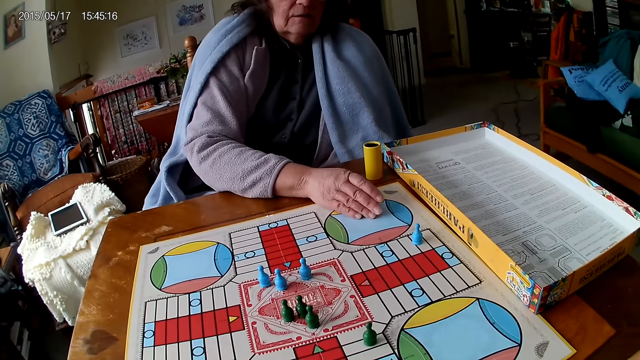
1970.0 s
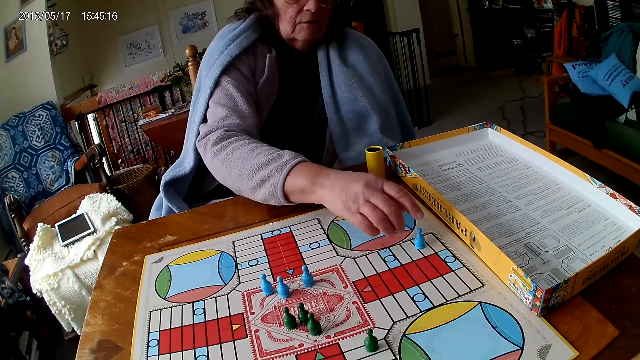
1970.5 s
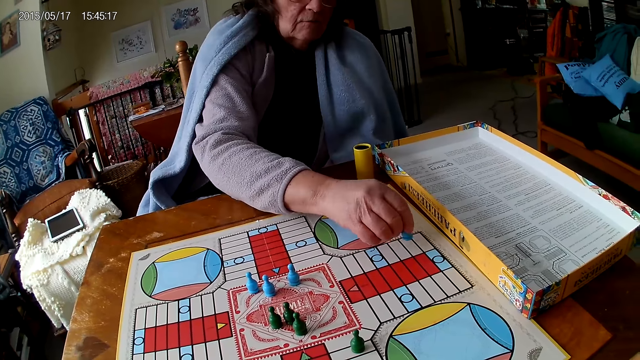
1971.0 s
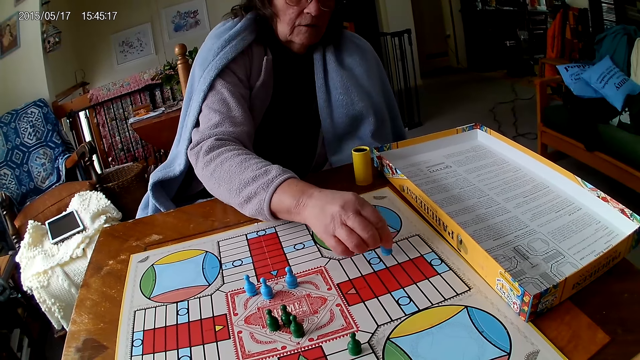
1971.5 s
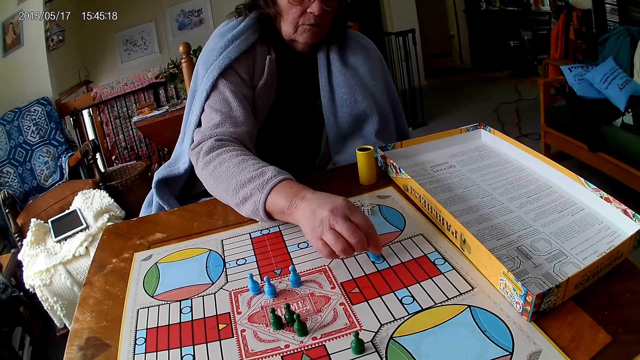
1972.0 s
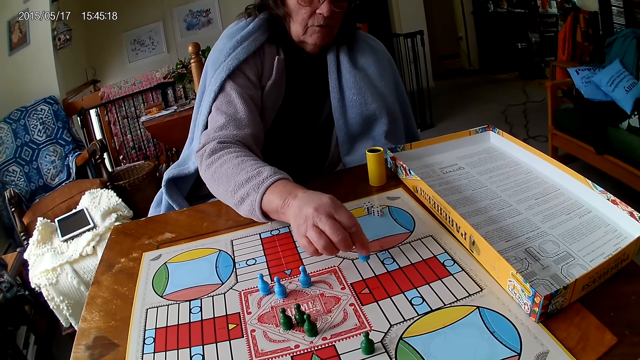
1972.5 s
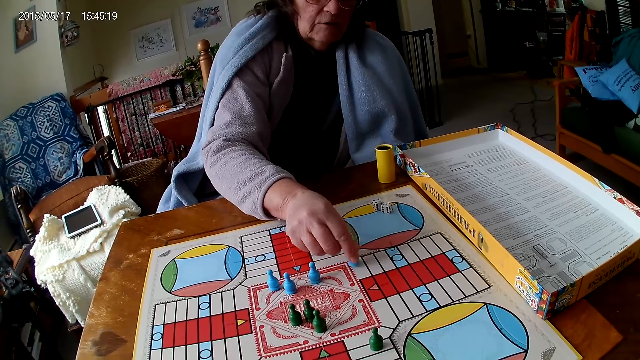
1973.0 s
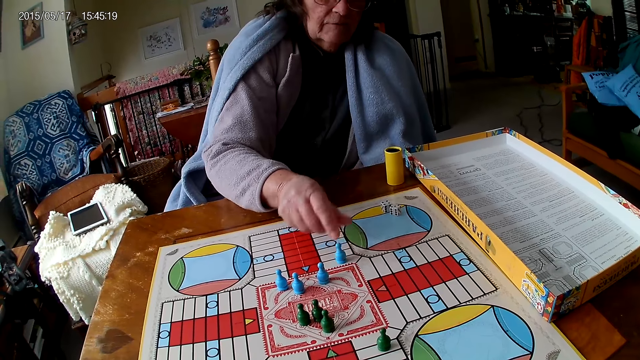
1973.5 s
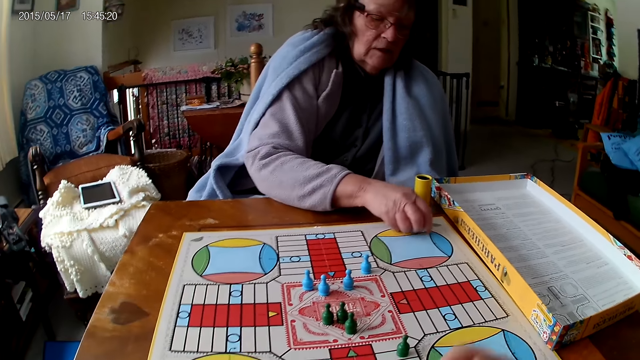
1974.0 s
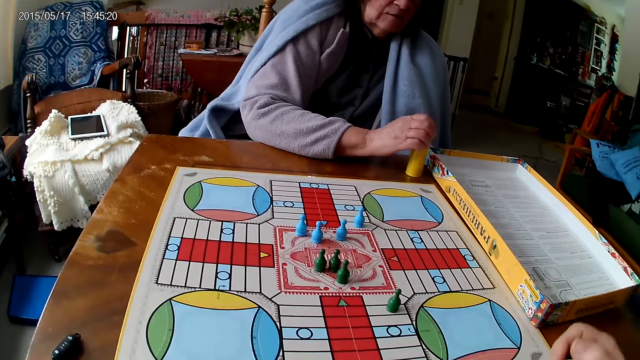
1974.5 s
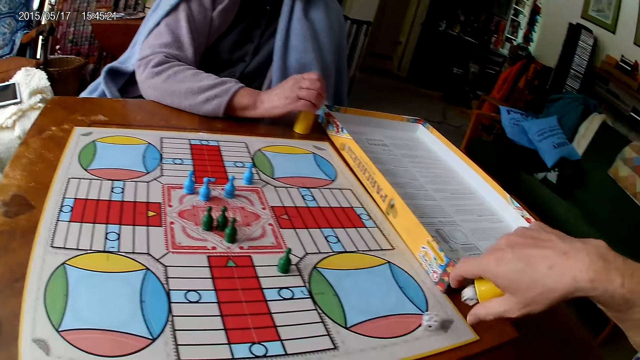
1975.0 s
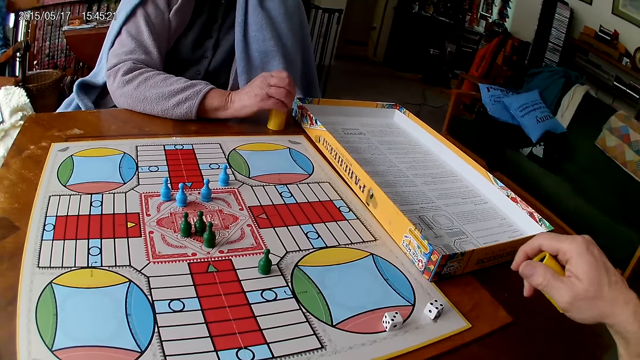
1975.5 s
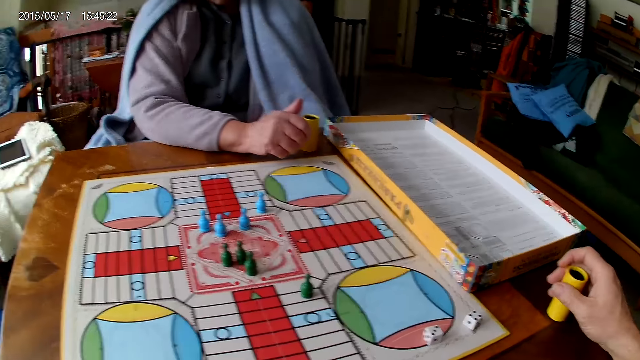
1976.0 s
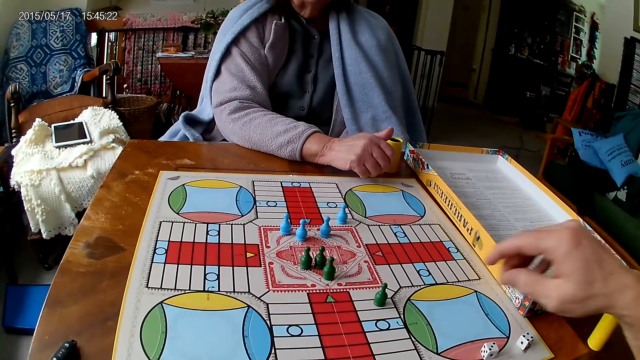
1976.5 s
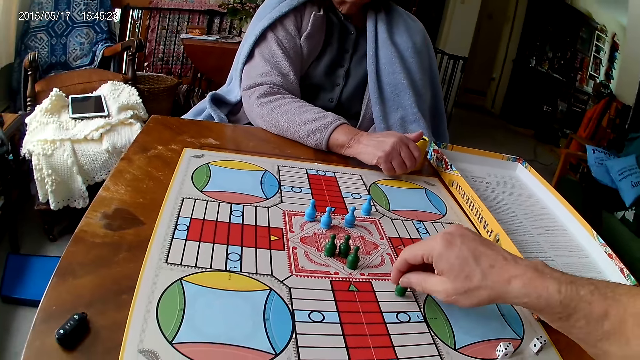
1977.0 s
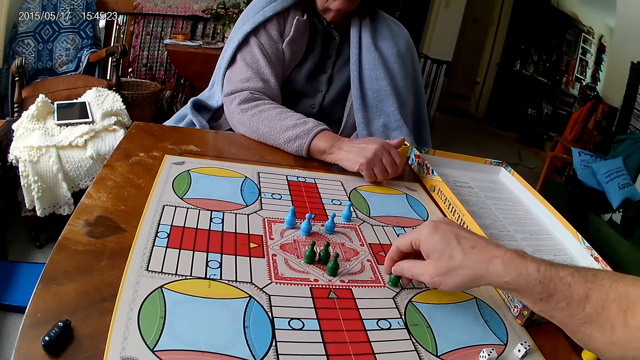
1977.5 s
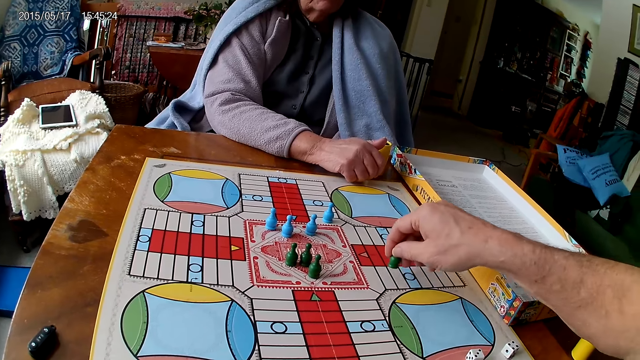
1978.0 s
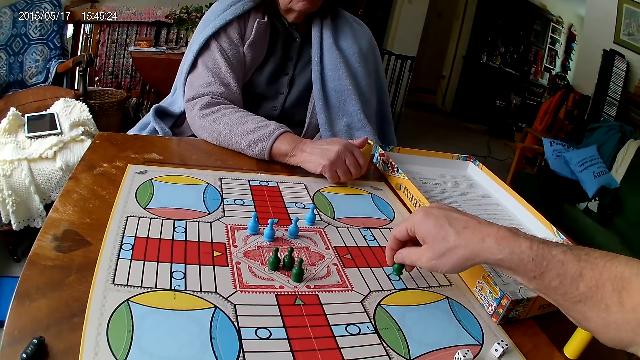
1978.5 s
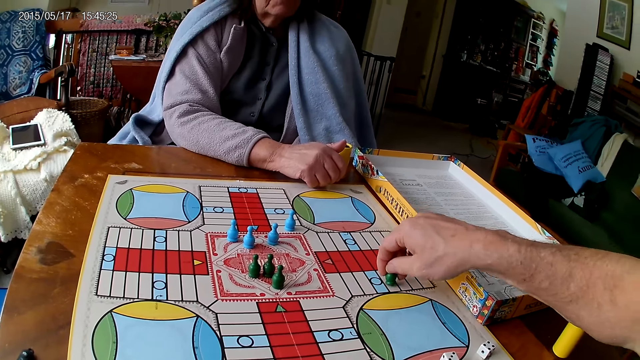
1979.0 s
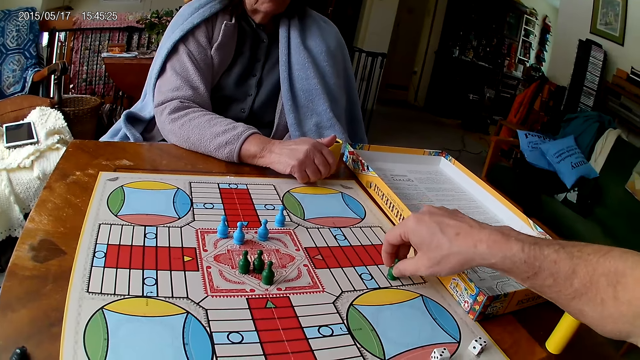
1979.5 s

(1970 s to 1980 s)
The woman moves a piece on the Ludo board with her right hand. She picks up the chess, counts spaces on the board with the chess, and places the chess on the board. She picks her dice from the Ludo board with her right hand. The camera wearer shakes his container with his right hand. The woman drops the dice into her container. The camera wearer drops the dice in his container on the Ludo board. He holds the dice cup. He drops his container on the table with his right hand. He moves a piece on the Ludo board with his right hand and picks up the chess. He counts spaces on the board with the chess.

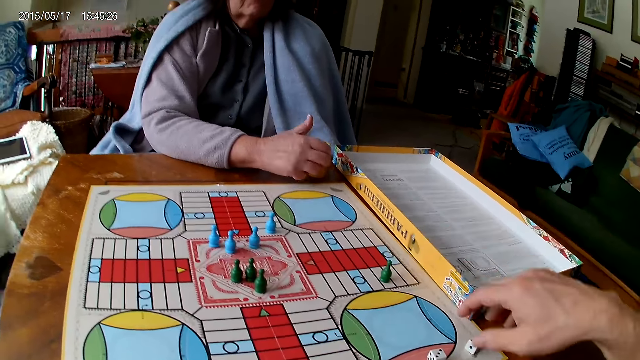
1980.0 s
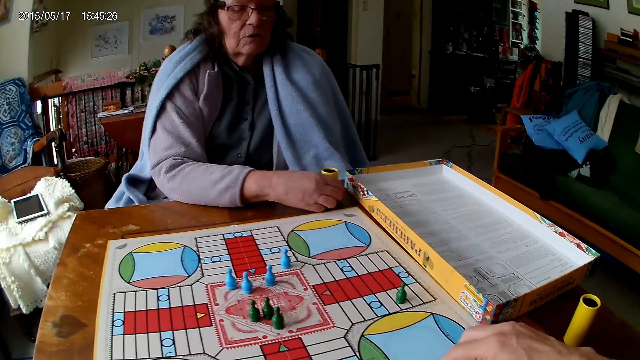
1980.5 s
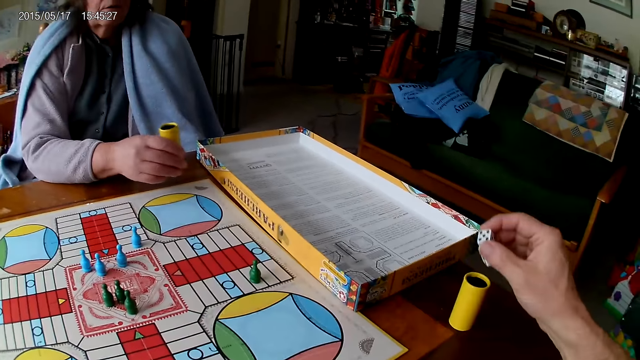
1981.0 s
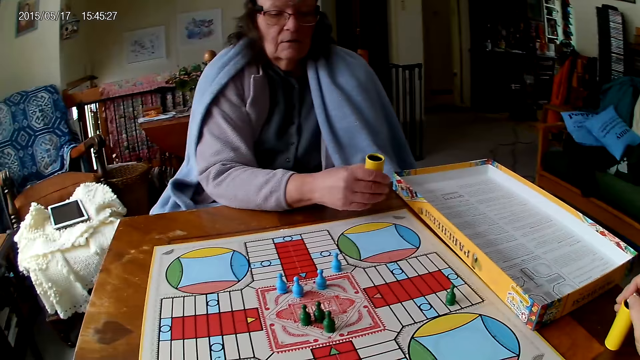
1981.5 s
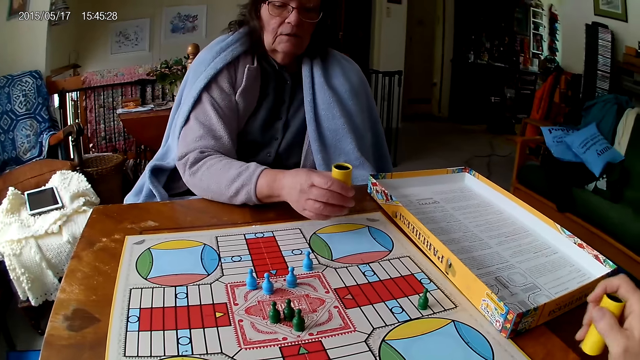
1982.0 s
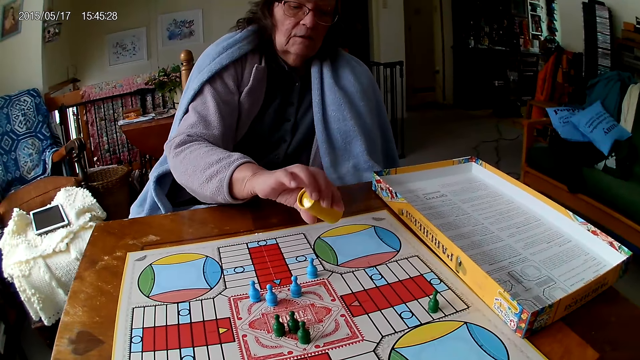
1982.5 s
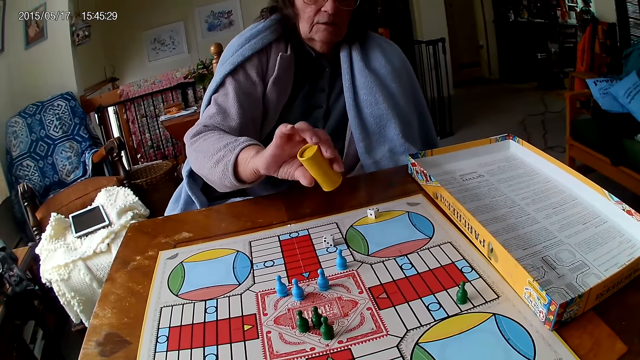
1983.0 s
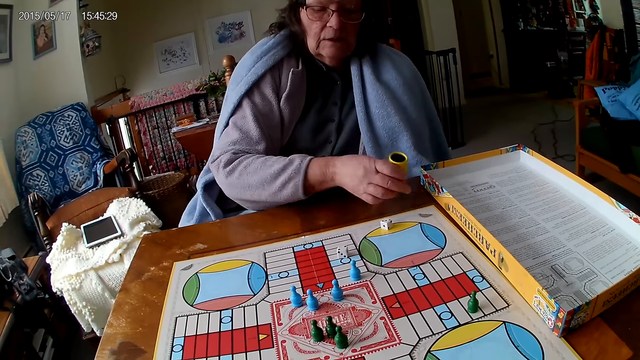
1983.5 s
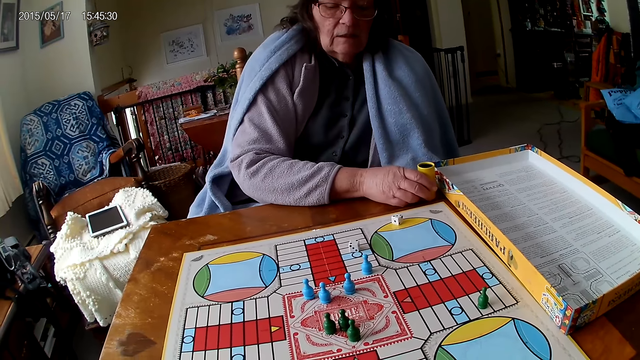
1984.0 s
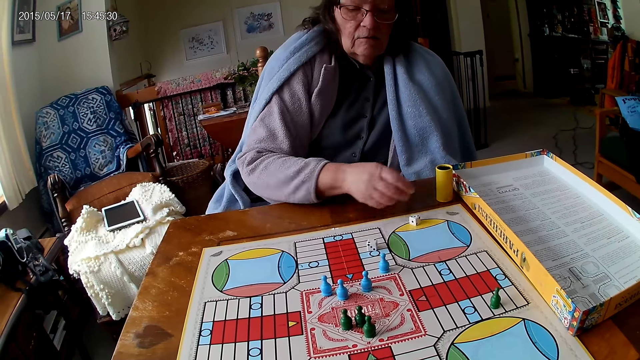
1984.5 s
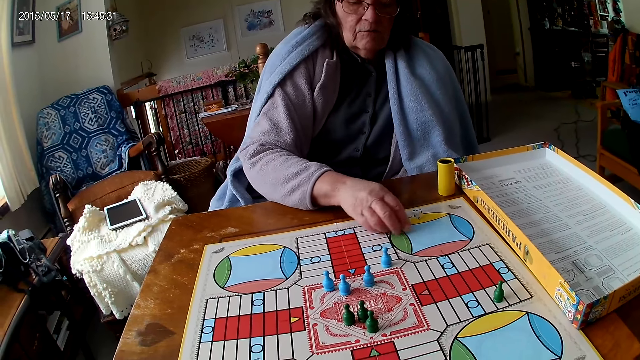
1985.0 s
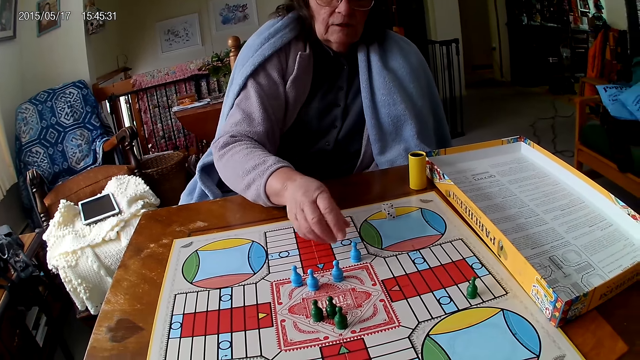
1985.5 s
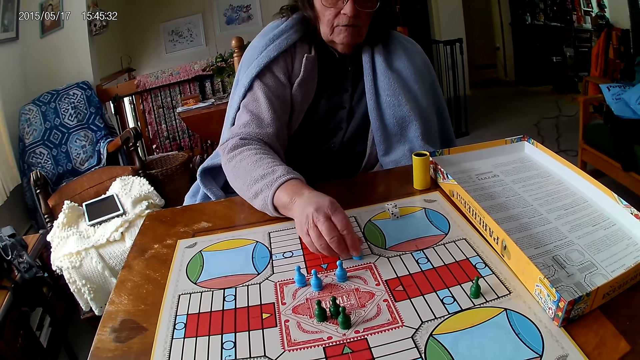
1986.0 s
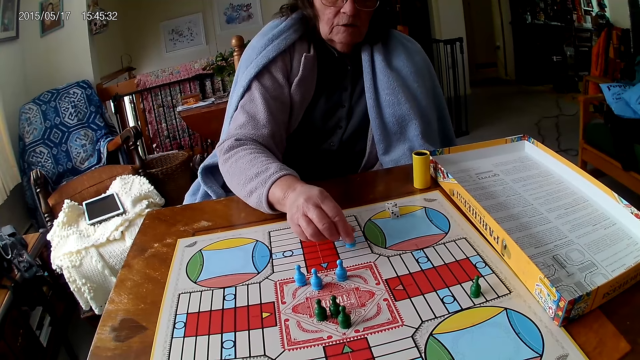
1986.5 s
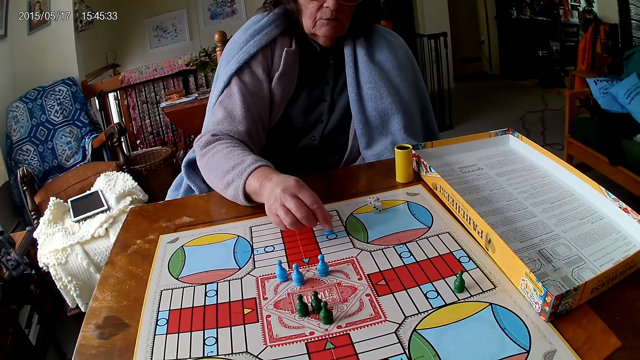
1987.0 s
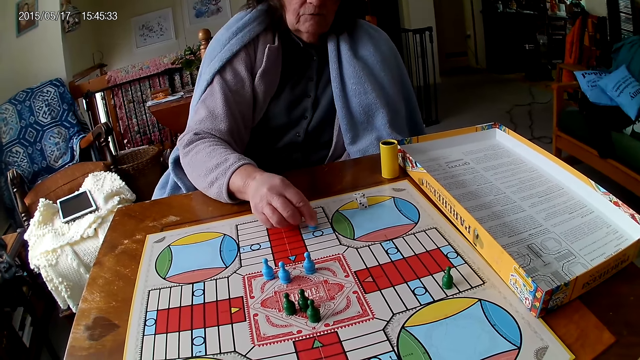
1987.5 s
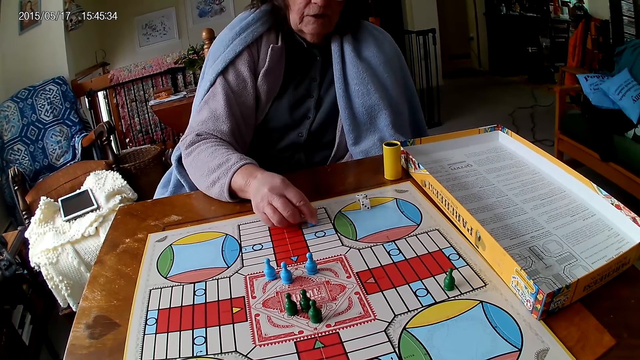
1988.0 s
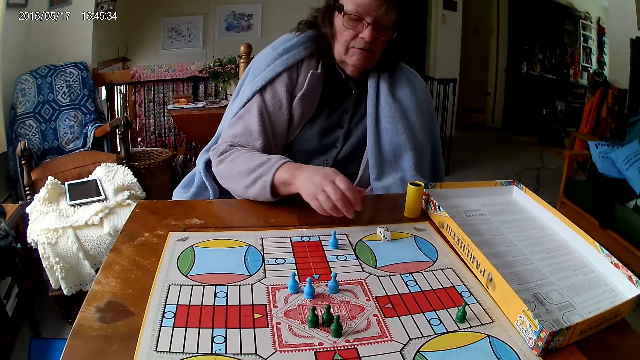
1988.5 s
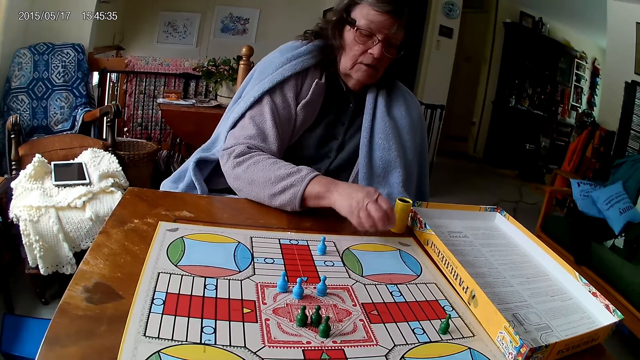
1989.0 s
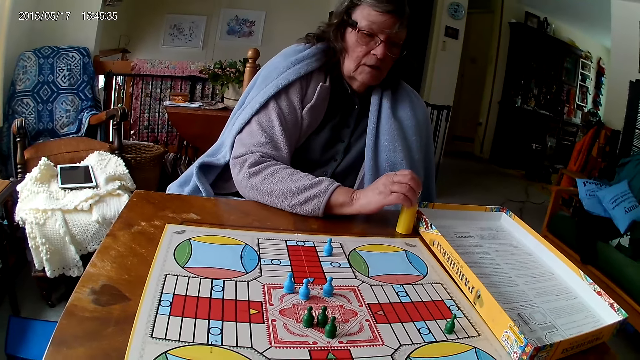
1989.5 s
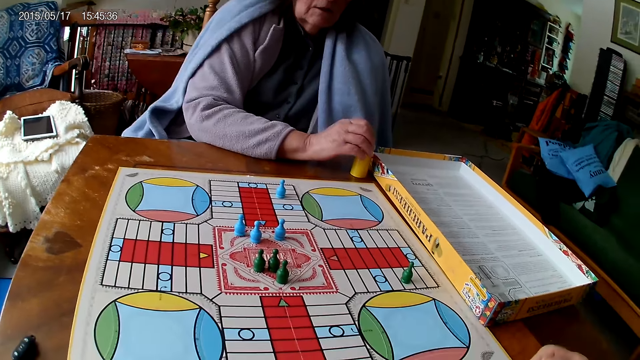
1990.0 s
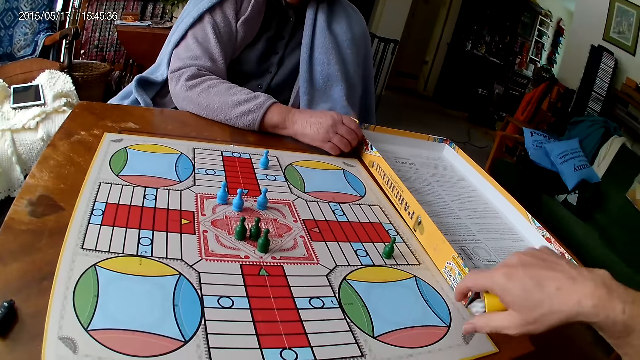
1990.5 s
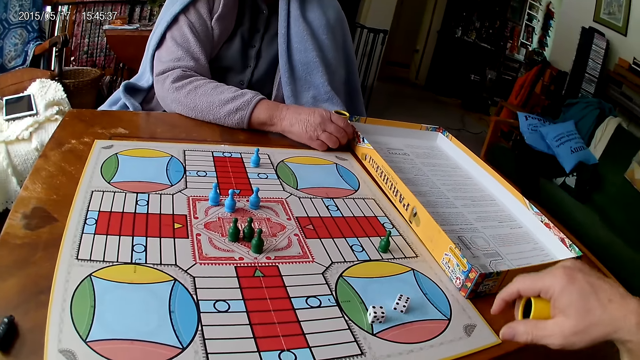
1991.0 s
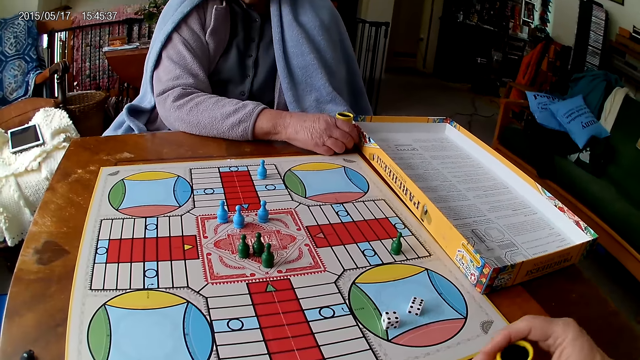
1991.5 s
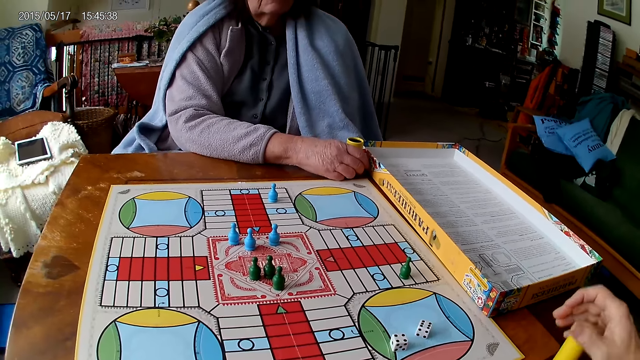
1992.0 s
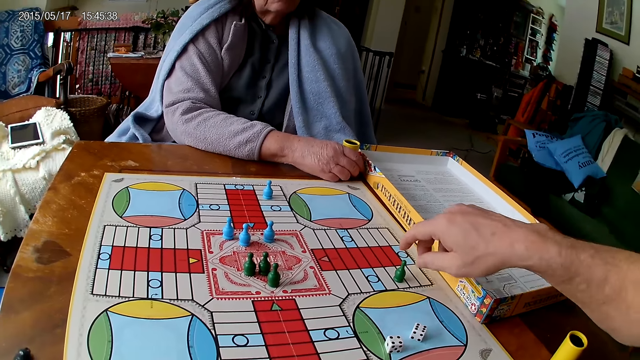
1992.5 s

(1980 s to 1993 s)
The camera wearer places the chess on the board. He picks his dice from the Ludo board with his right hand. He drops the dice into his container. The woman shakes her container with her right hand. The camera wearer grabs his container from the table with his right hand. The woman drops the dice in her container on the Ludo board. She drops her container on the table. She moves her dice on the Ludo board with her right hand. She moves a piece on the Ludo board with her right hand. She counts spaces on the board with the chess and places the chess on the board. She picks her dice from the Ludo board with her right hand. She drops the dice into her container. The camera wearer shakes his container with his right hand. He drops the dice in his container on the Ludo board. He drops his container on the table with his right hand.
